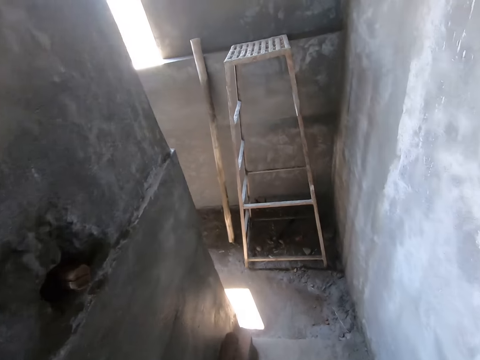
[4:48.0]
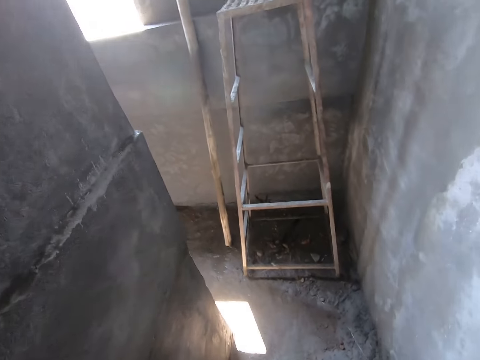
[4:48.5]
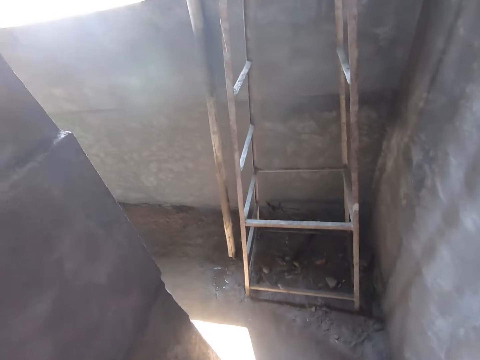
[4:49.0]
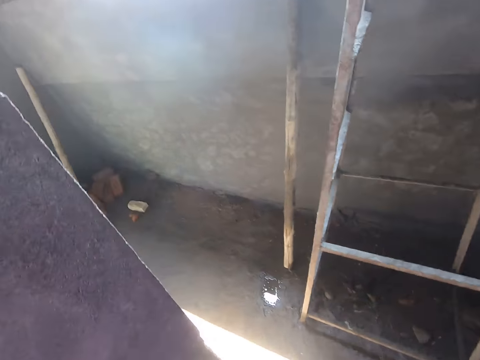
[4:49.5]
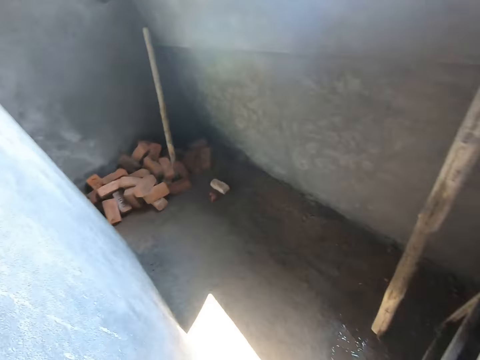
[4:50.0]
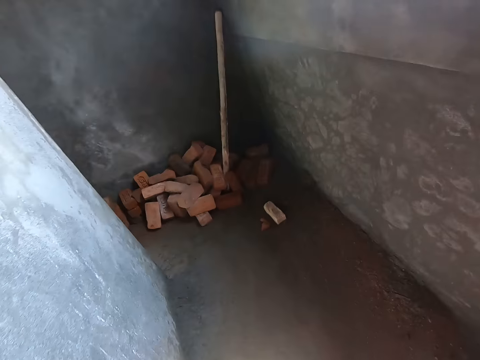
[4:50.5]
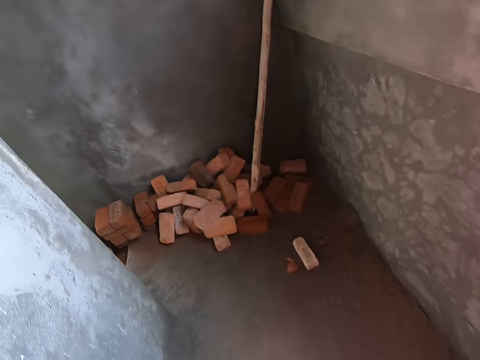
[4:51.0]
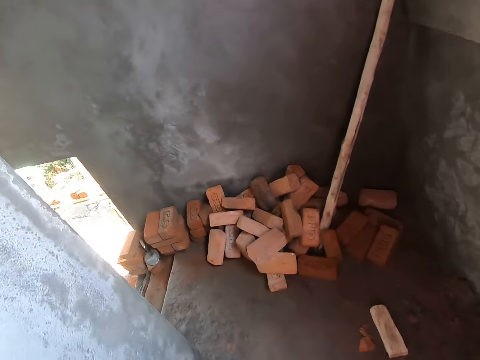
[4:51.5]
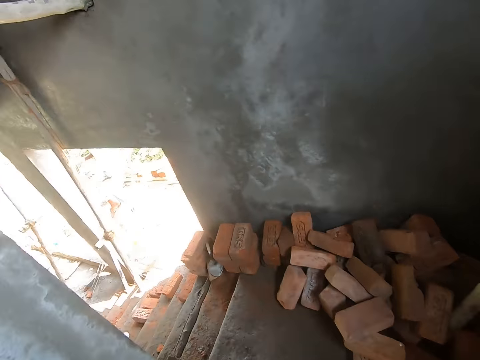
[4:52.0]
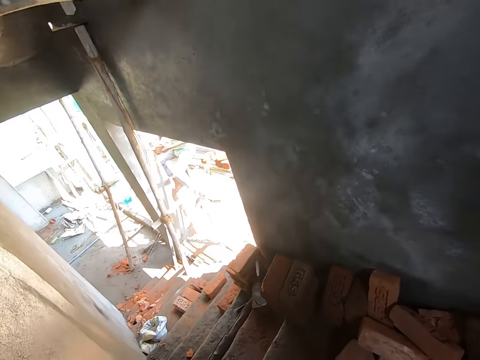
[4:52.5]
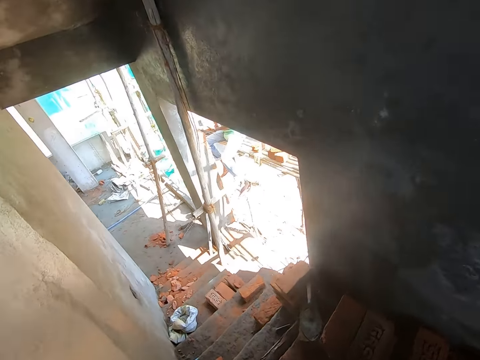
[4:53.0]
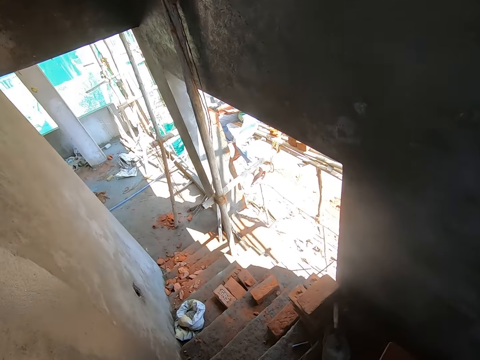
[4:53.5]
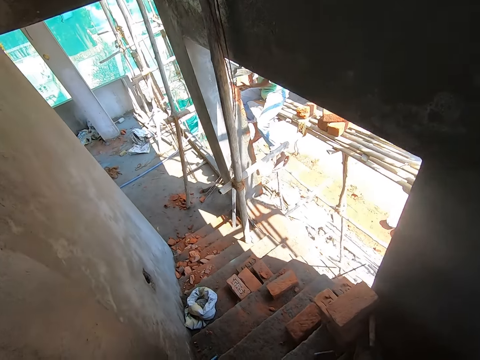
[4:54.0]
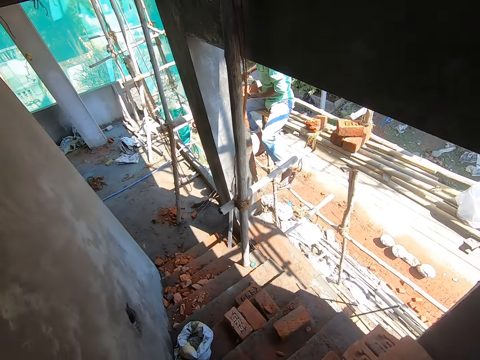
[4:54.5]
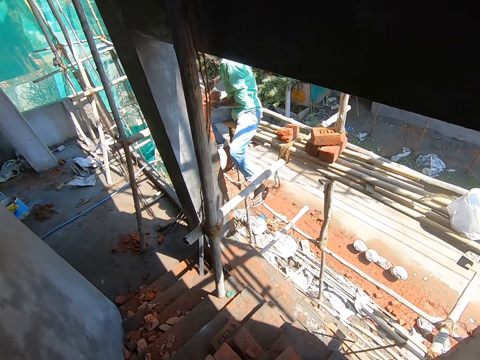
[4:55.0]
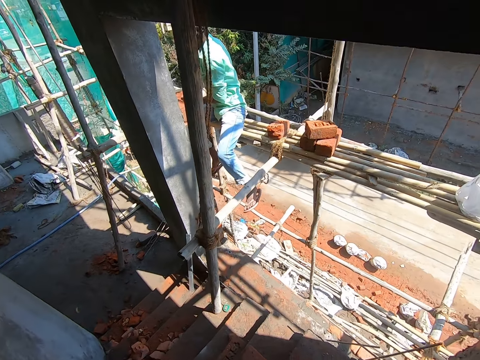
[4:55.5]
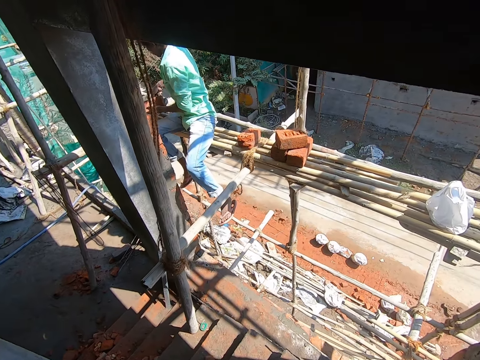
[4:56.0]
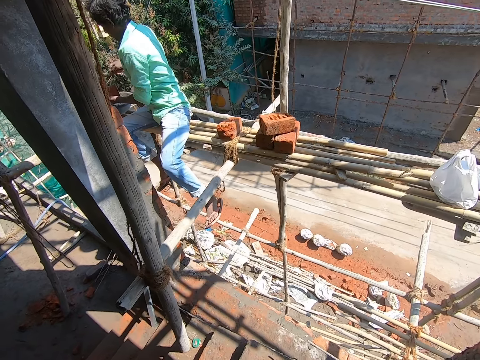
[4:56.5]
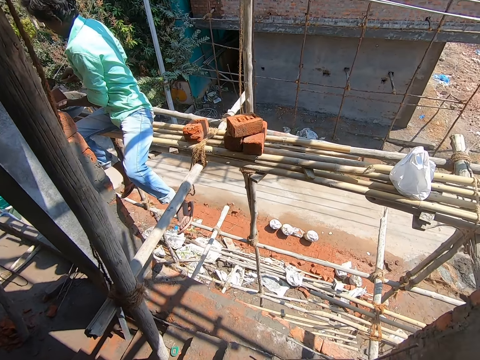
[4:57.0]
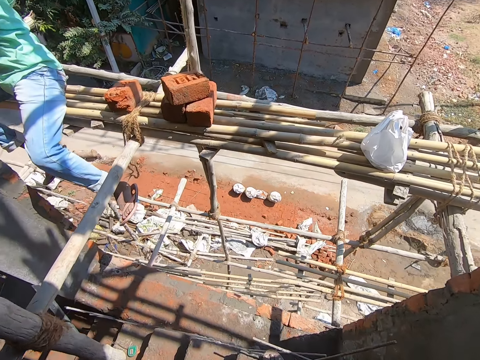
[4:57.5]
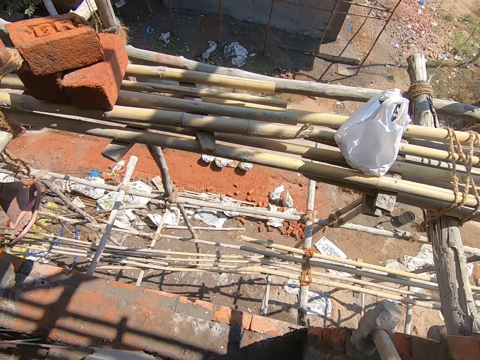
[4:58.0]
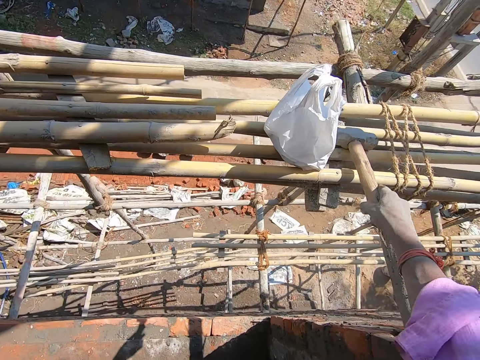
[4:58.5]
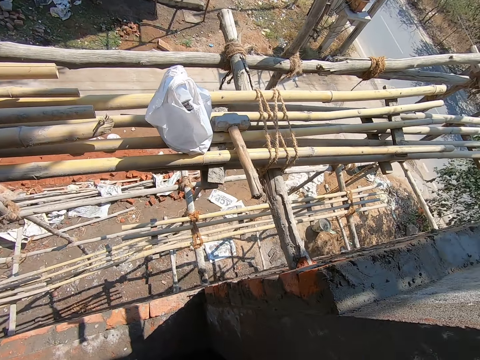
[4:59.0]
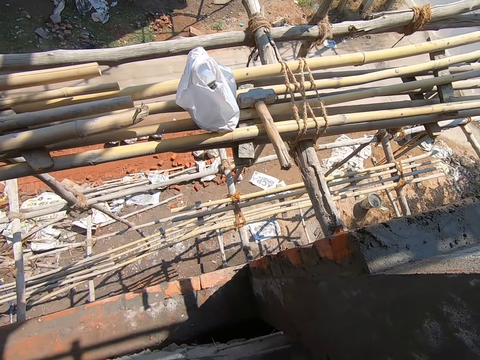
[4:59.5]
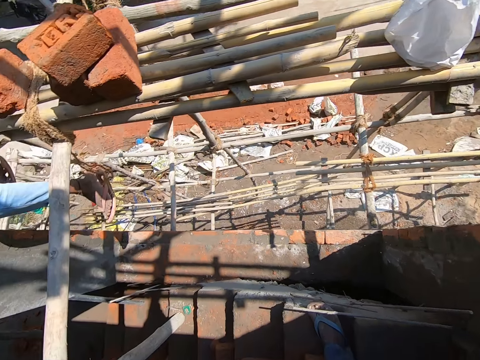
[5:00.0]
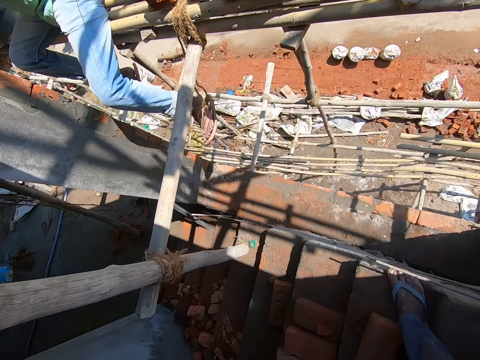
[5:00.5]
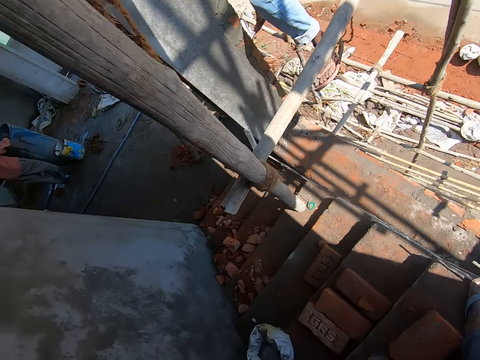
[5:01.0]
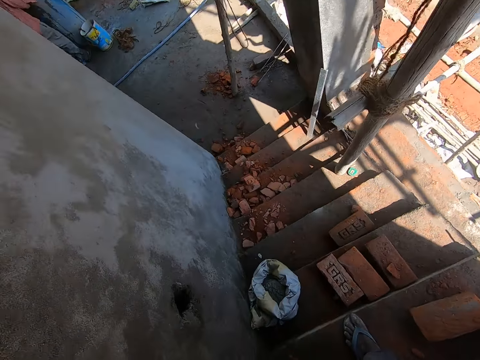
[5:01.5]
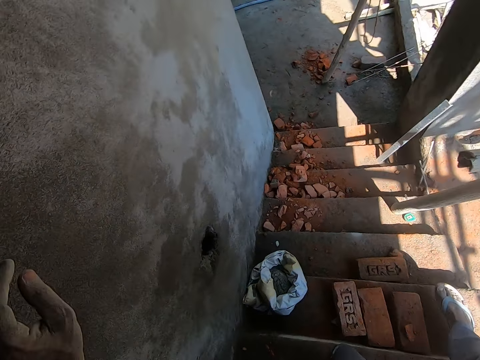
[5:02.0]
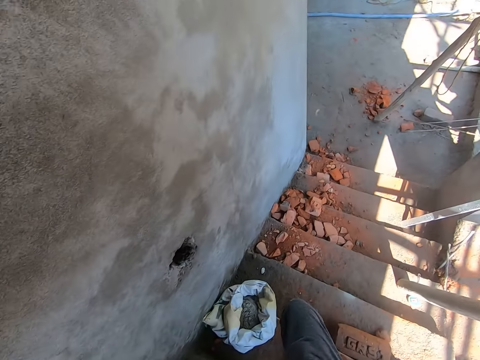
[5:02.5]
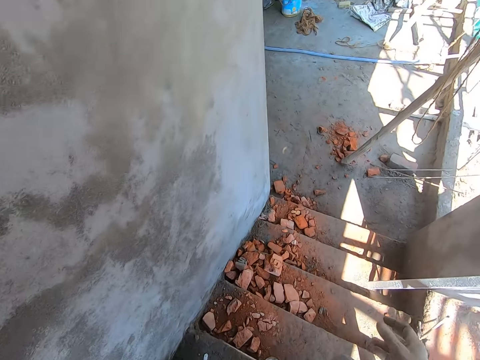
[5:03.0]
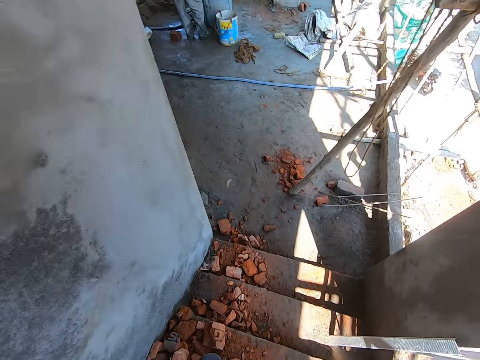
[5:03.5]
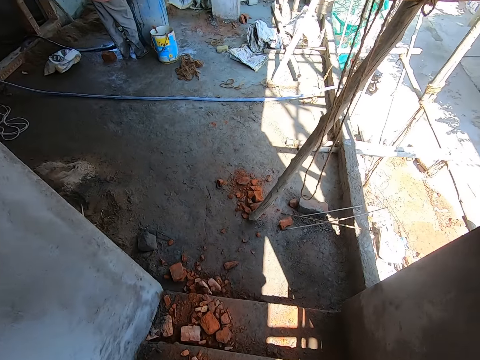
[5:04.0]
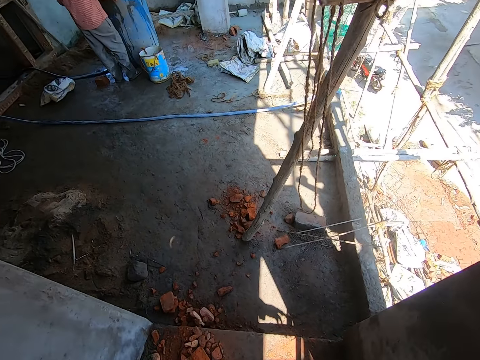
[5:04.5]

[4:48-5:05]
The camera wearer walks on the hallway. He descends the stairs. He drops a mallet on a scaffold on the building with his right hand. He touches a wall with his left hand. He moves down the stairway.

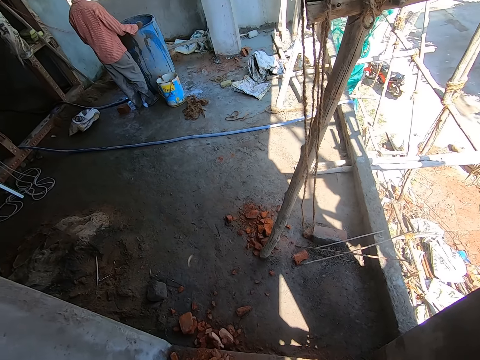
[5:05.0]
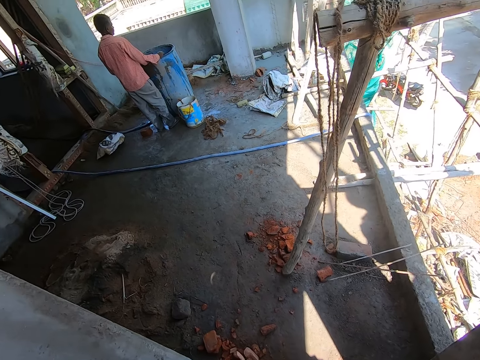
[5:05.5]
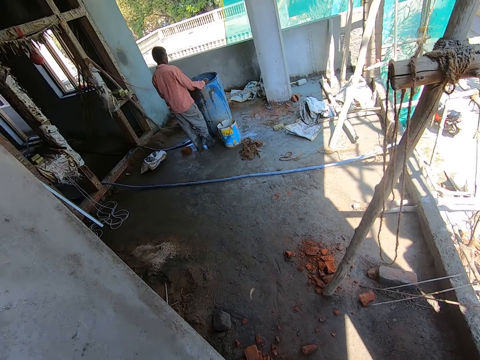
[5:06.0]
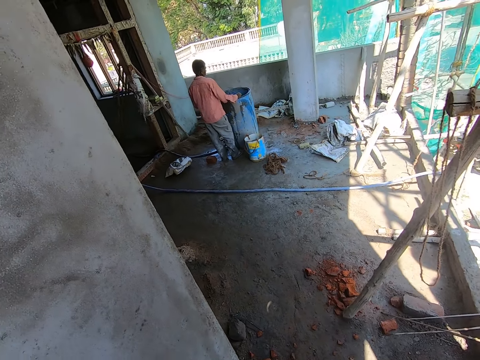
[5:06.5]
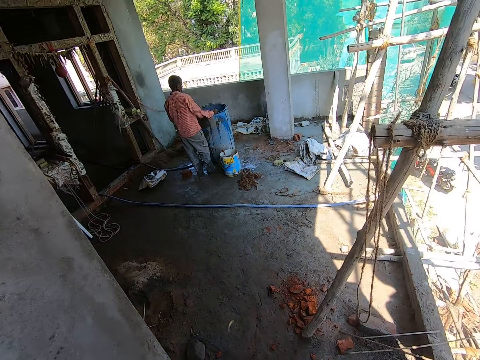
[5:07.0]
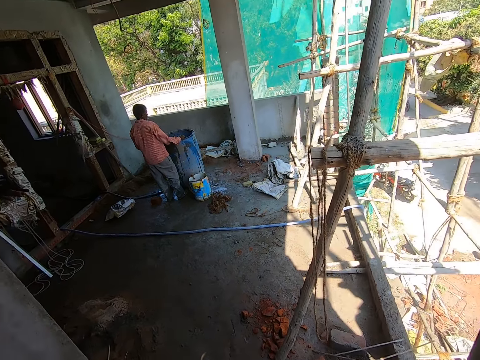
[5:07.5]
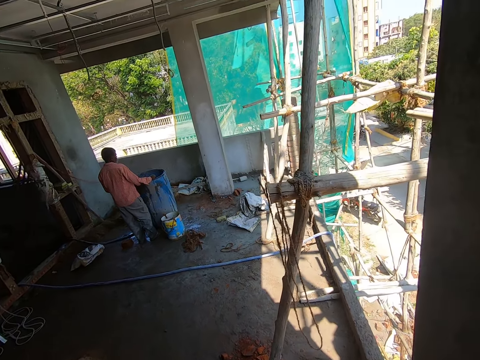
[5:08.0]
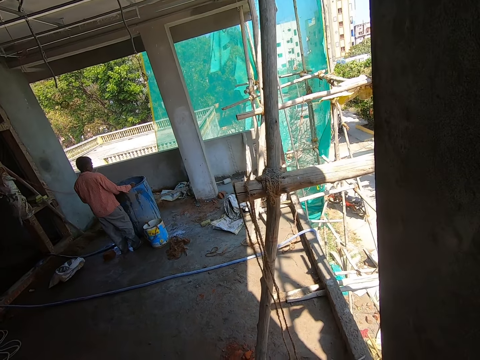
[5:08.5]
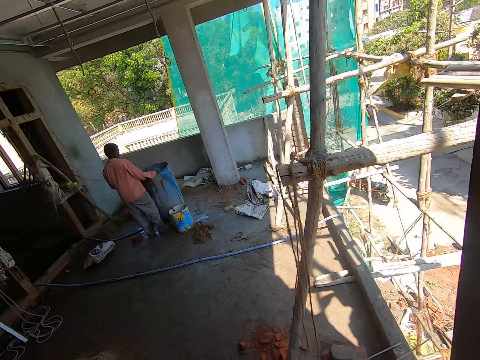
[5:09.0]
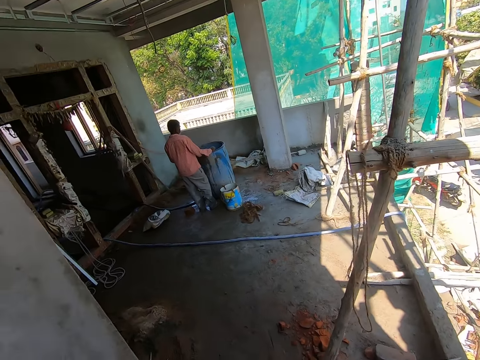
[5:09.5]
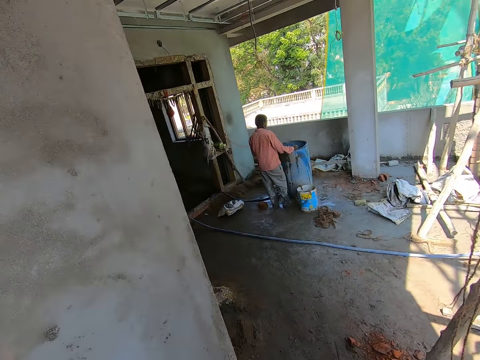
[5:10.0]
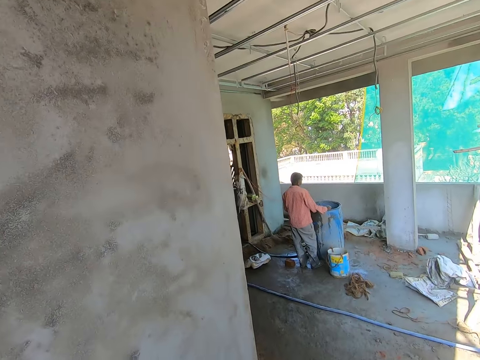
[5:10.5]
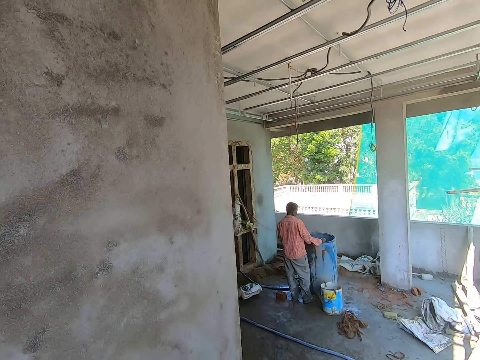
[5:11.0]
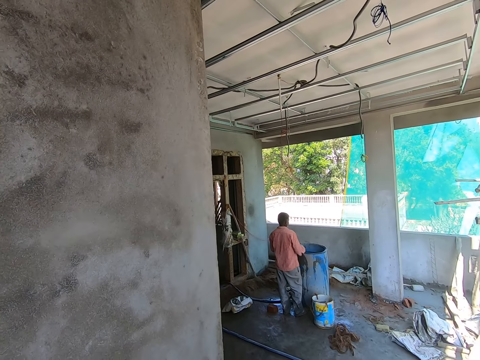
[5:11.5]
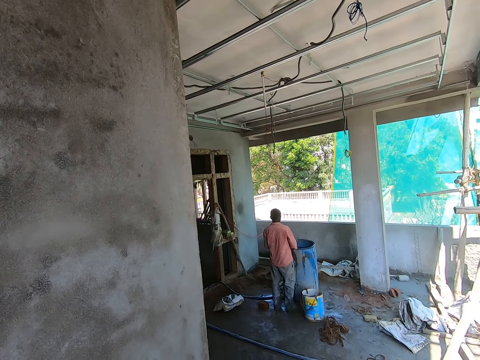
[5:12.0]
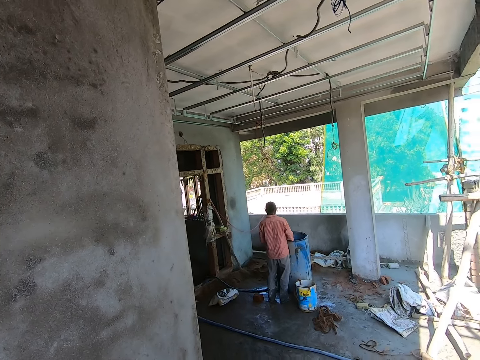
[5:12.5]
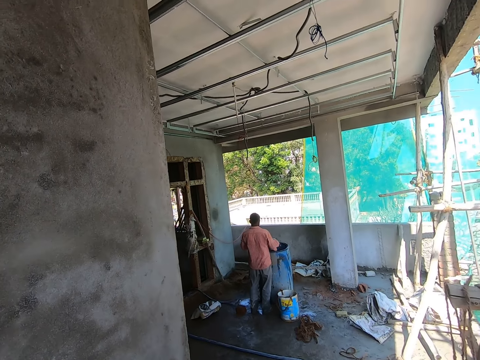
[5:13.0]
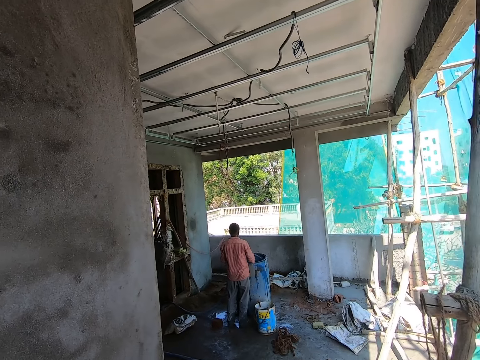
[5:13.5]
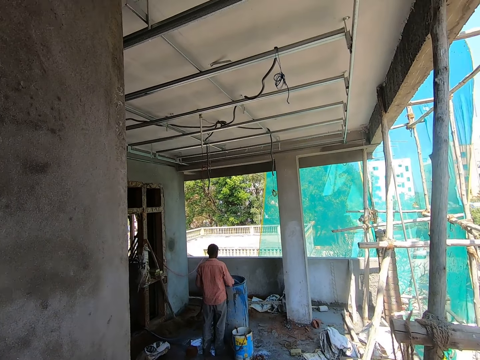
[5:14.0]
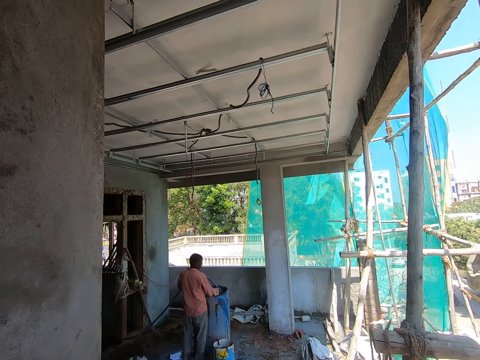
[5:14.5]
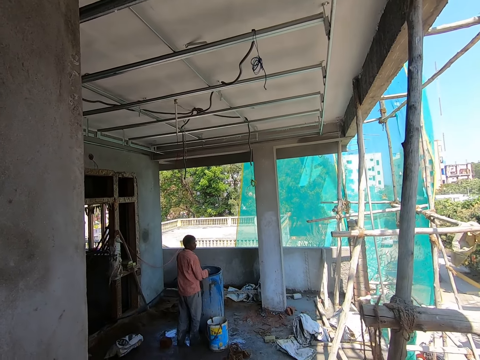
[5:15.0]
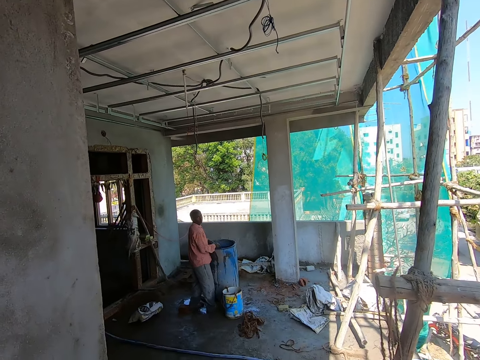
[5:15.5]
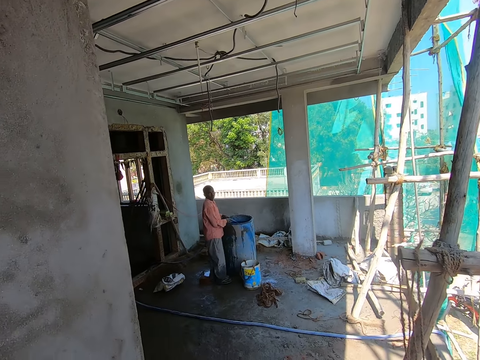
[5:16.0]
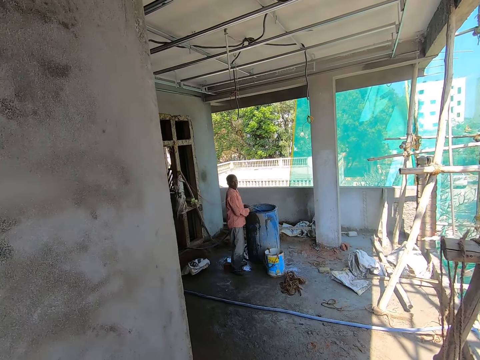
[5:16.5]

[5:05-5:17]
The camera wearer looks around. They interact with a man in the building. The man pulls a hose into a drum with both hands.
